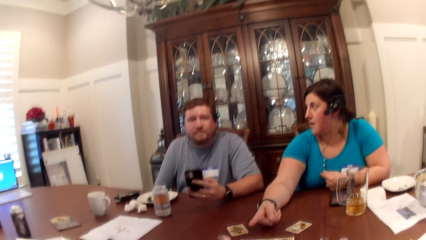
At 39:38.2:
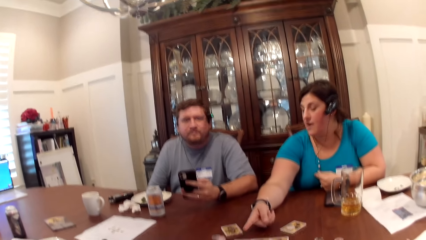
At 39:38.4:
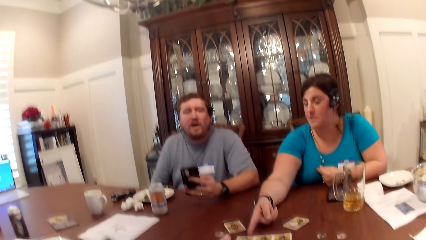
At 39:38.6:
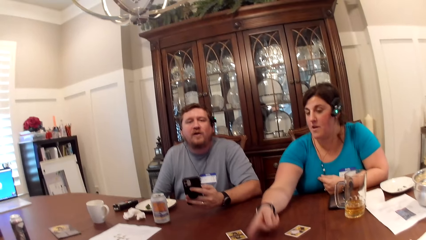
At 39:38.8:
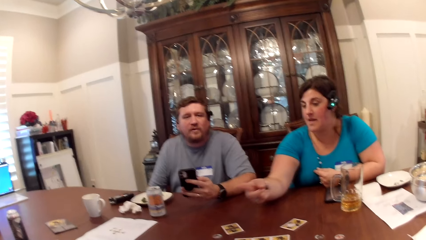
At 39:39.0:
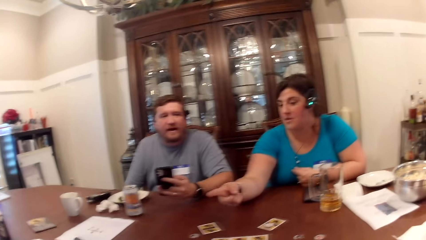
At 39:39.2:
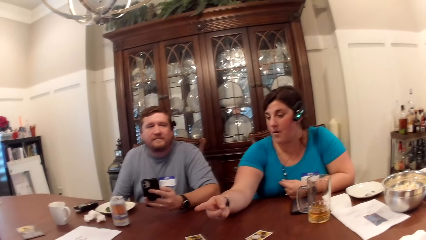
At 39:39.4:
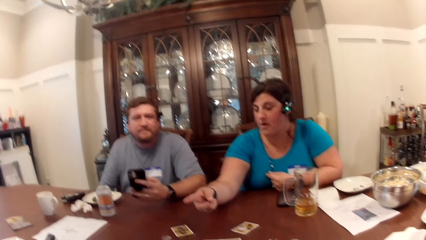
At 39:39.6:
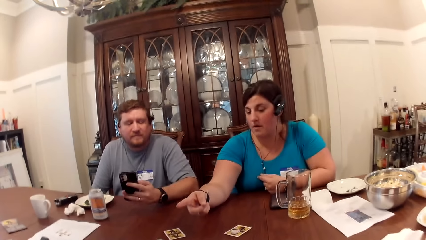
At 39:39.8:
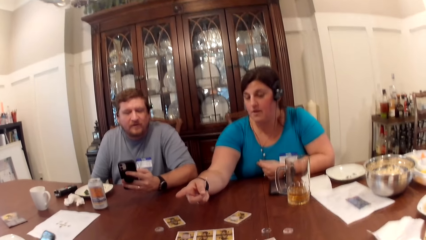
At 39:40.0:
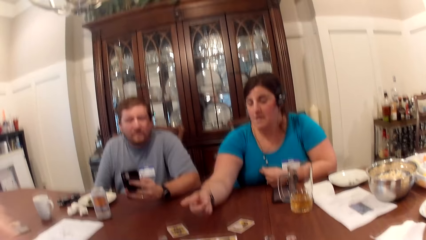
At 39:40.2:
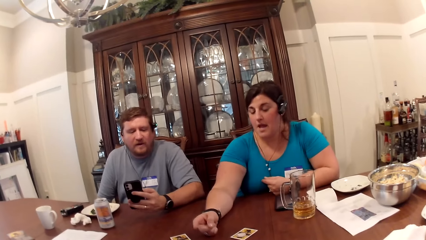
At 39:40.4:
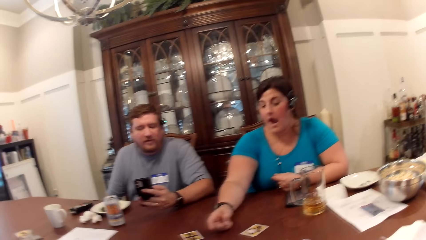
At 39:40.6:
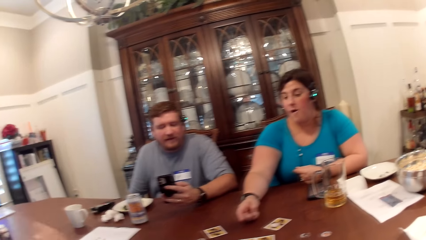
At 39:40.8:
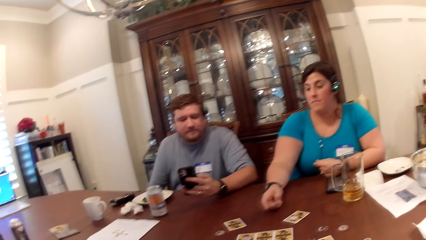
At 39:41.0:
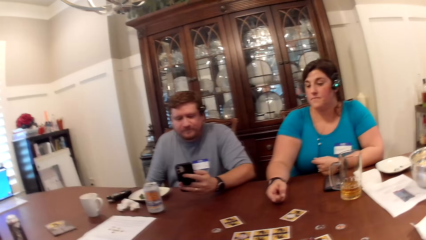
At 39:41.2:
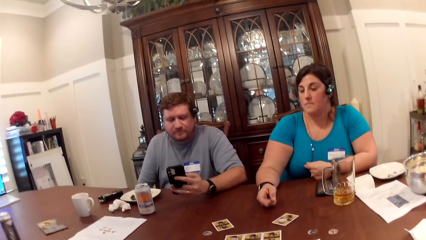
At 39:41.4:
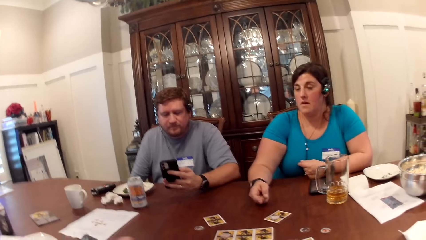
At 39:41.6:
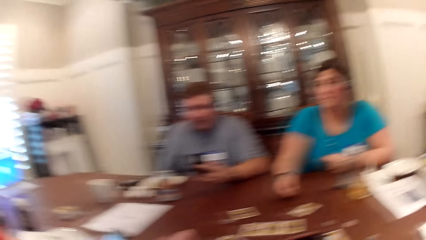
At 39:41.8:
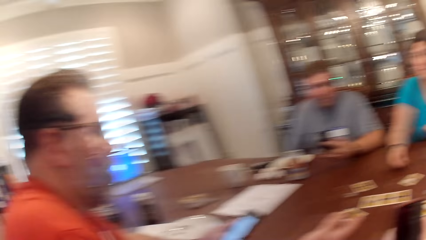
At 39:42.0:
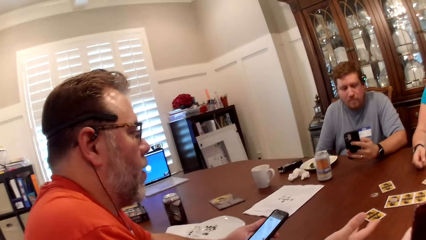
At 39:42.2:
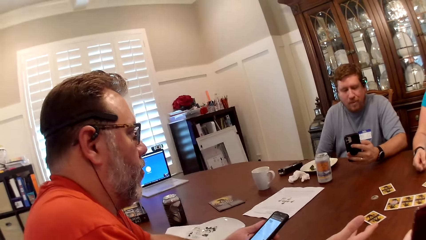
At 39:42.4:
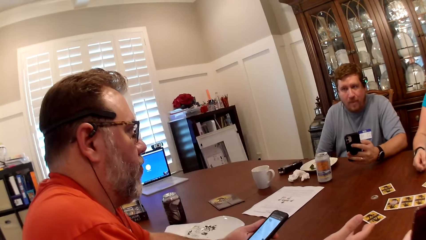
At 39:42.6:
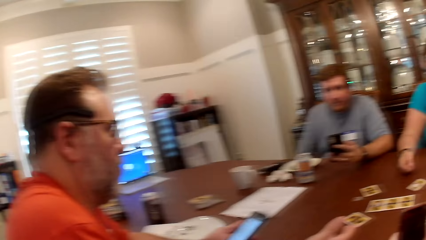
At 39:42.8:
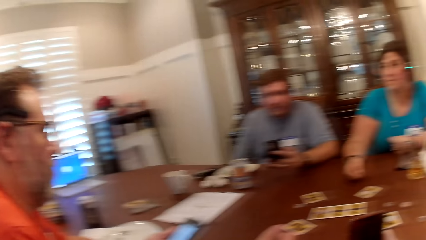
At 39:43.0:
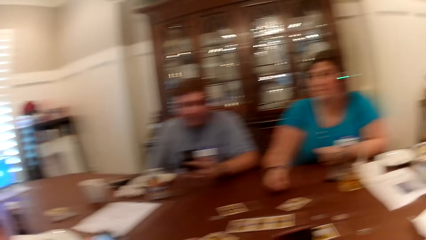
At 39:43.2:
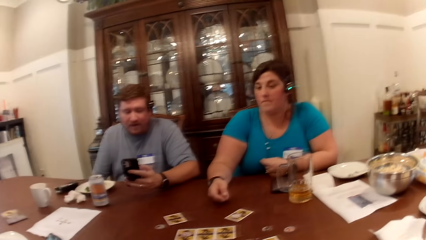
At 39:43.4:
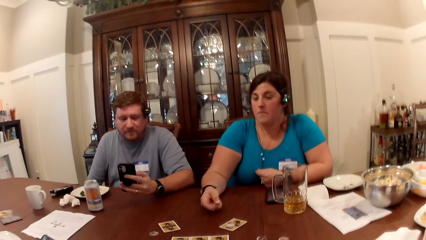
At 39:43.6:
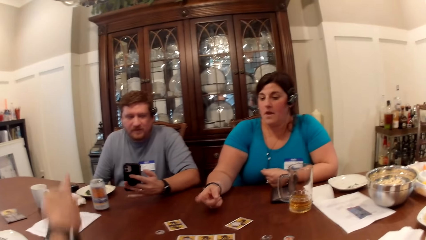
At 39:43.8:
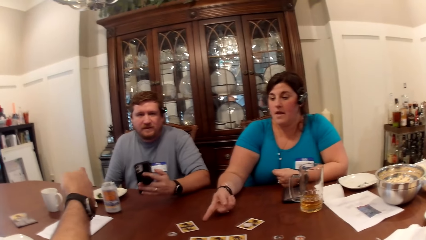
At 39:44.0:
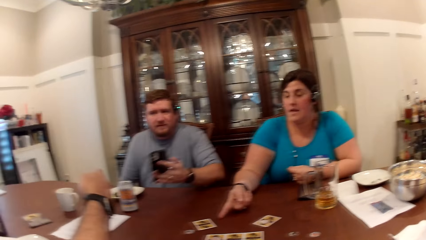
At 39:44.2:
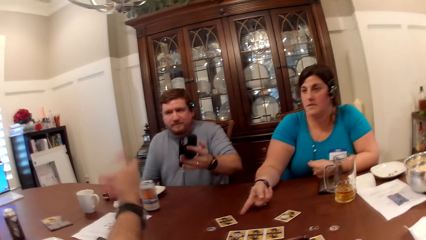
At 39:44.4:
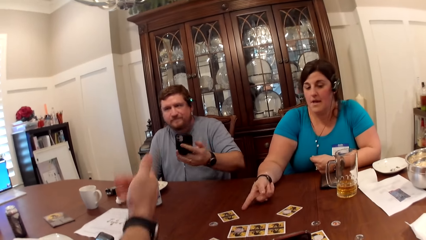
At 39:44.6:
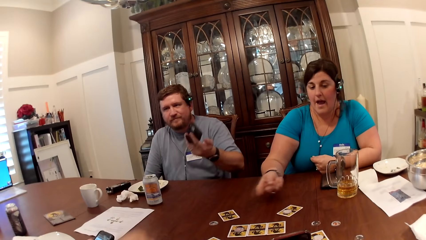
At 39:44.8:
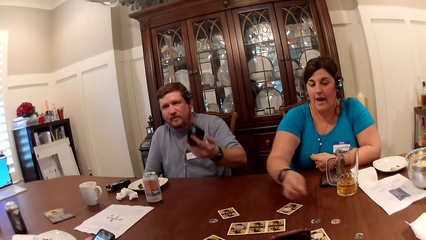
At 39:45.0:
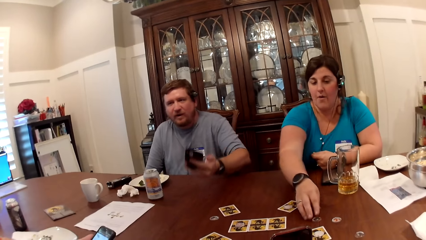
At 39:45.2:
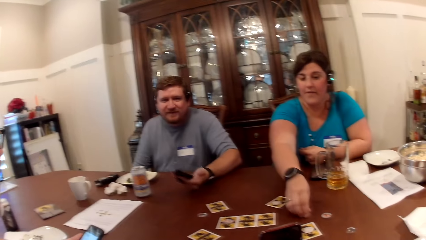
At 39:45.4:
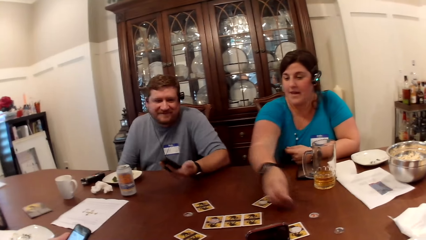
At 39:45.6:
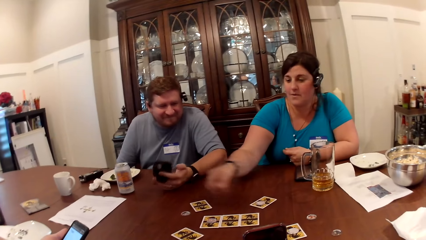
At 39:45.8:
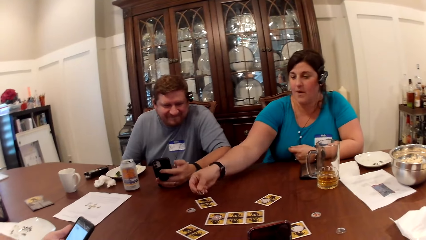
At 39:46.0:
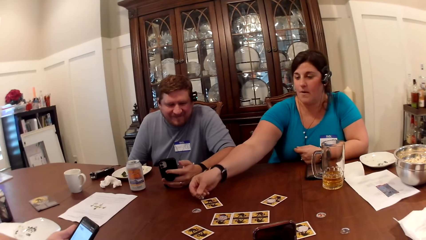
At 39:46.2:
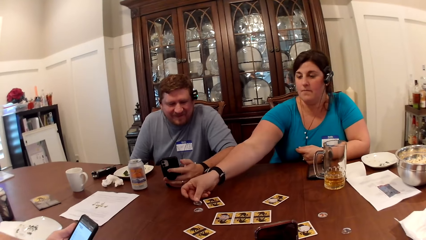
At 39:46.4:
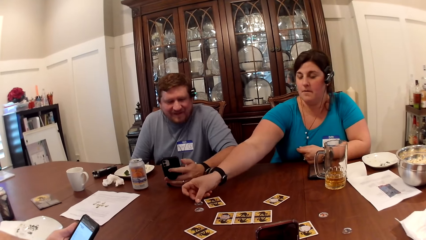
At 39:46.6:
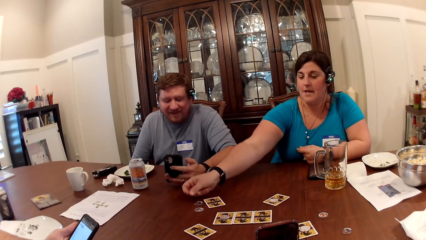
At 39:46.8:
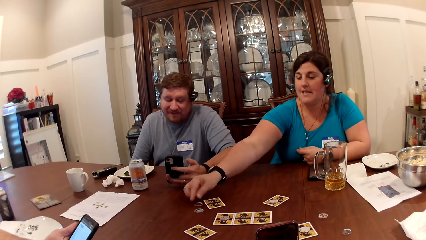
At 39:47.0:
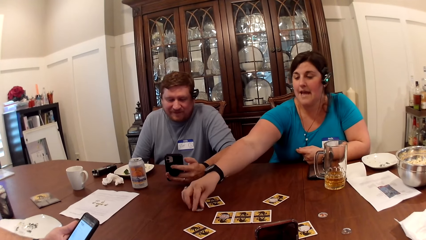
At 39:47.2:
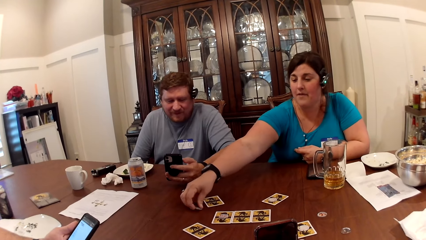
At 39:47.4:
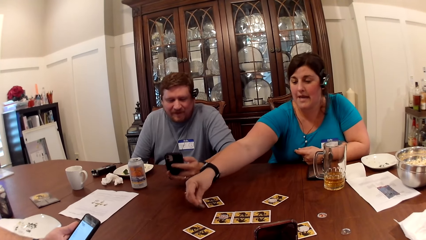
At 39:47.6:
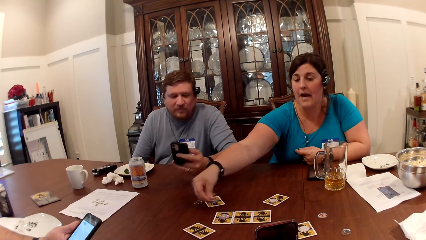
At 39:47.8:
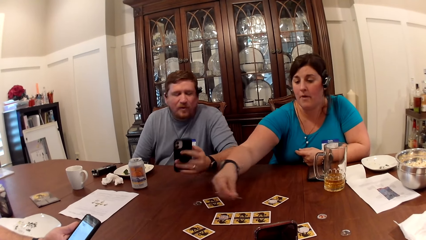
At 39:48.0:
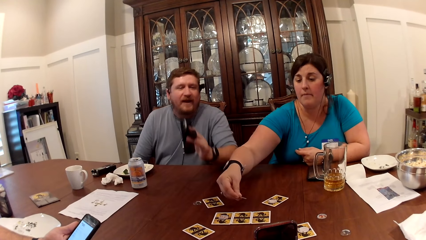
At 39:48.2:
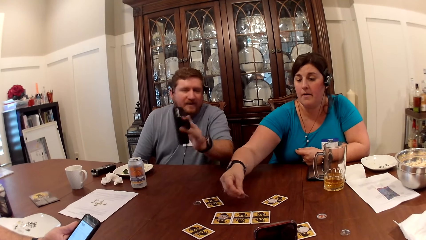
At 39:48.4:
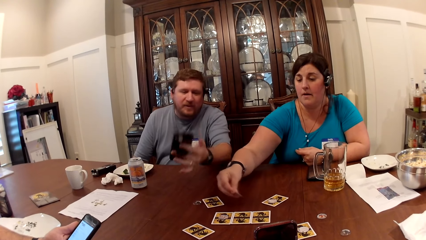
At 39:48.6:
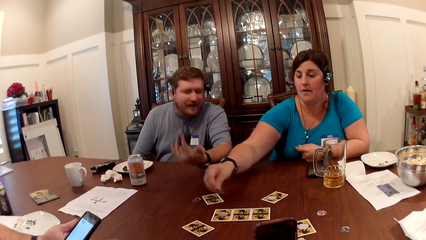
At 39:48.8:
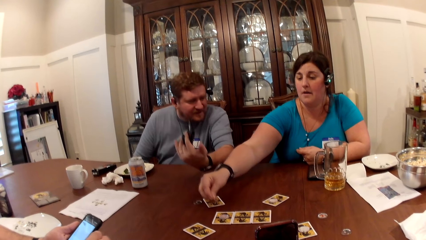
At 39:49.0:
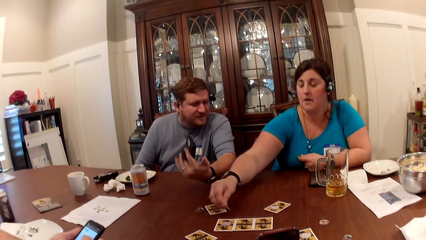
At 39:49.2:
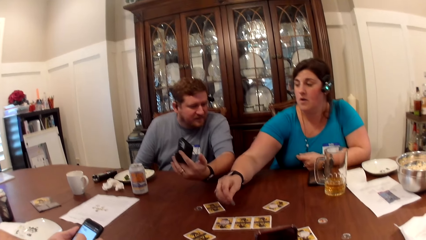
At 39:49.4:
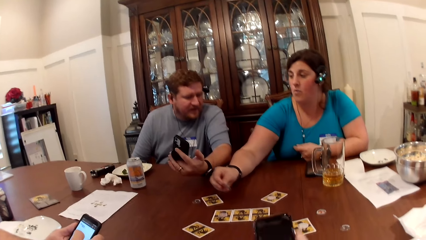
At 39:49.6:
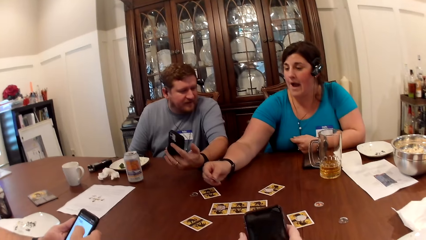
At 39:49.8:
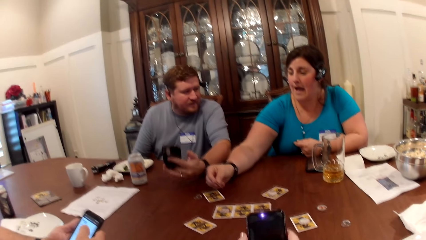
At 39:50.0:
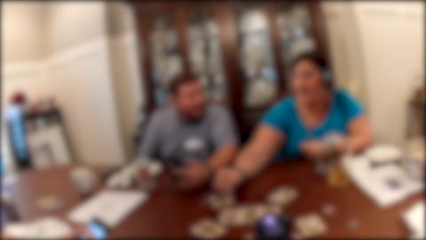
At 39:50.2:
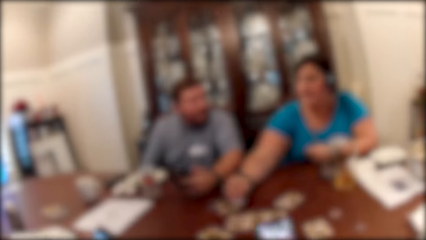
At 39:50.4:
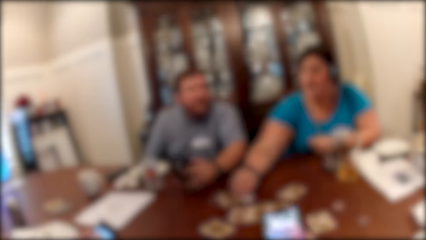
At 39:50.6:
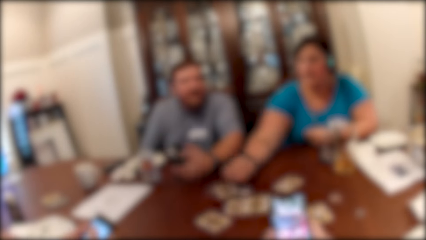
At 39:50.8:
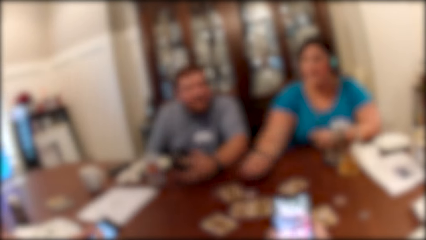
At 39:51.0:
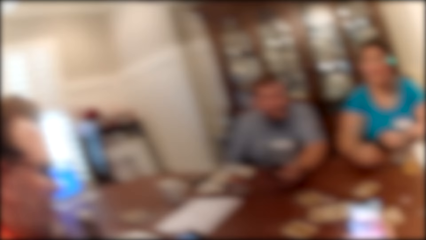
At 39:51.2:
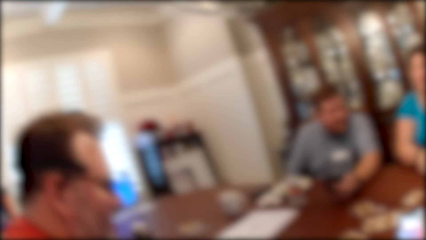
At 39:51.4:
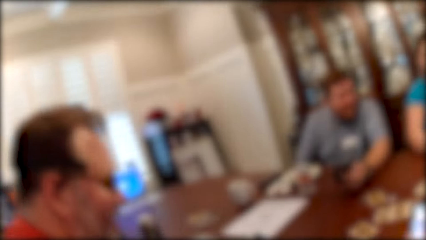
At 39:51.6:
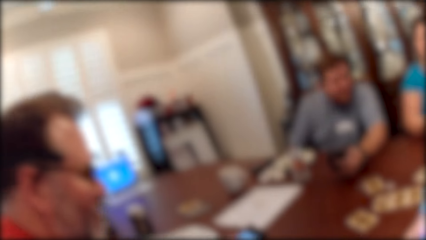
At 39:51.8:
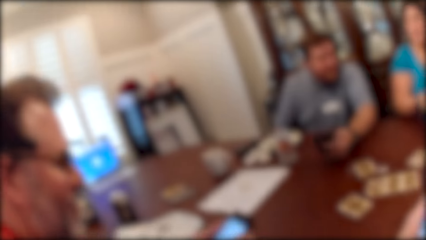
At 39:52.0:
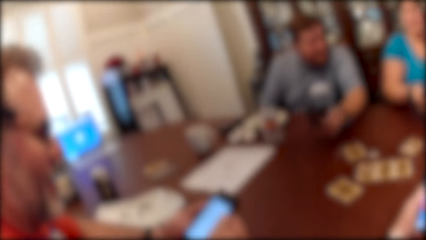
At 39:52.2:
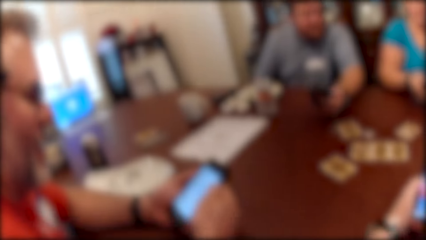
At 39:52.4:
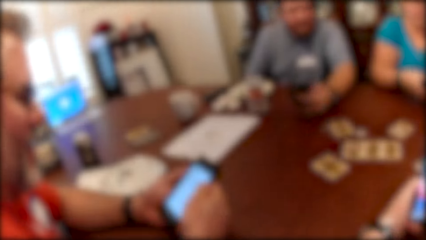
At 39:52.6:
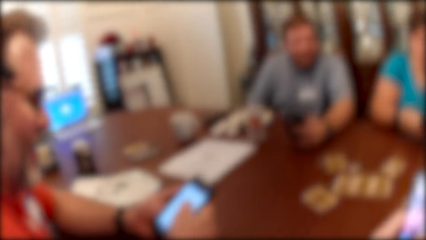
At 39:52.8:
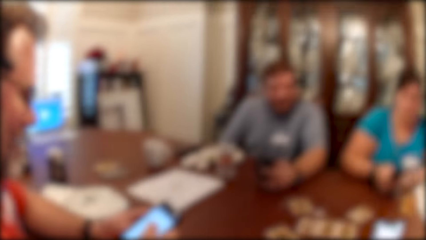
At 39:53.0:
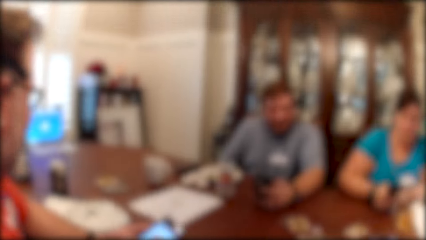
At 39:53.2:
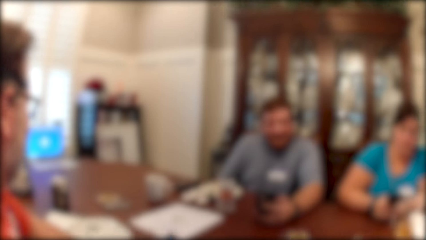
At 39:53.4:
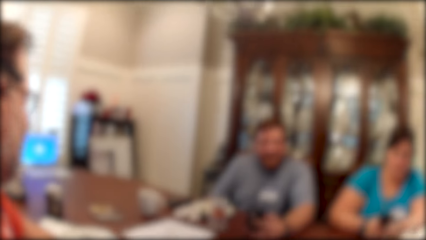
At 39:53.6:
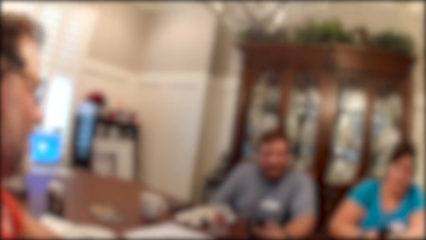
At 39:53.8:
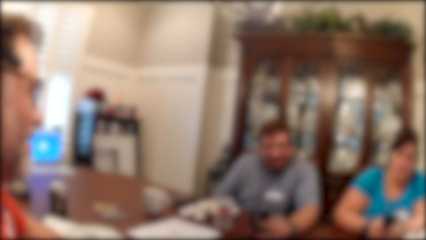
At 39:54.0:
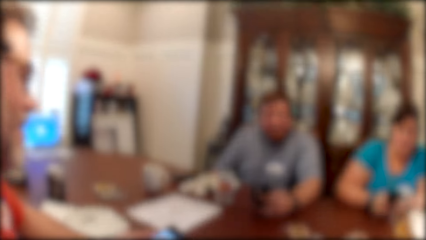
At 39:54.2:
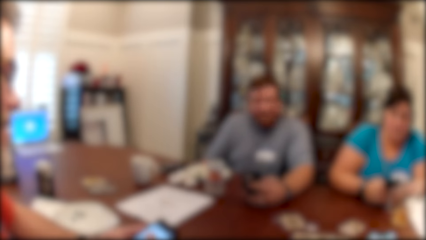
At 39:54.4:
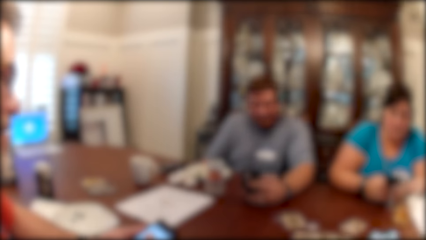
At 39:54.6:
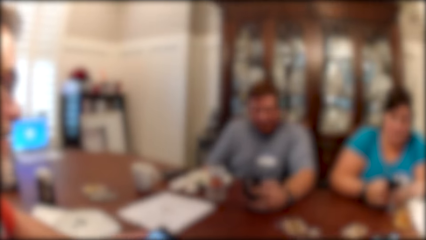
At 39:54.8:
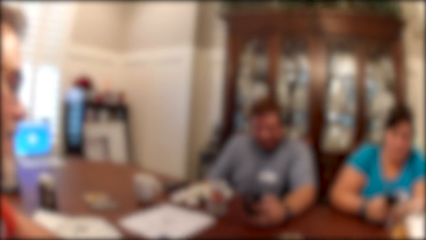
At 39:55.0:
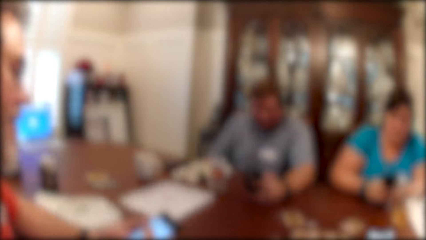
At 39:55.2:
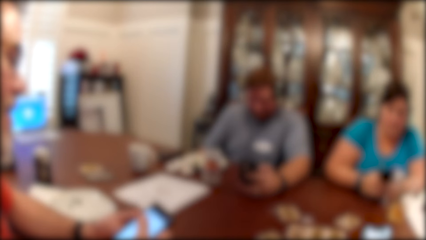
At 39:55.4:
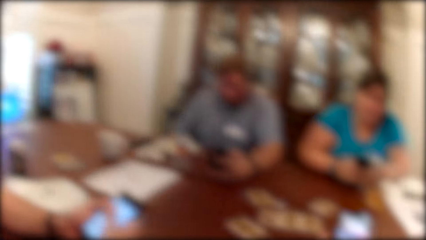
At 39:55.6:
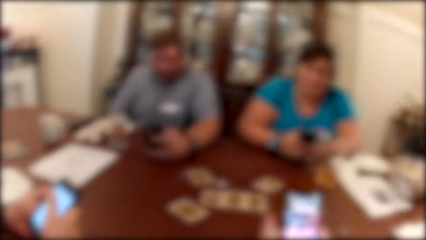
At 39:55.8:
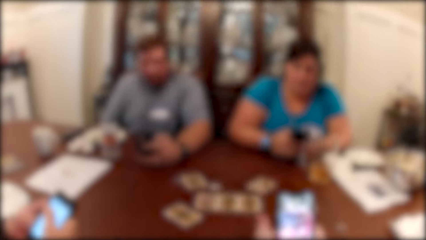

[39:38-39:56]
A woman points her right hand, drops her right hand on the table and moves her right hand on the table. The woman touches the table with her right hand. A man points his right hand. Another man drops his left hand on the table. The woman picks the token from the table with her right hand, drops the token on the table with her right hand and picks the token from the table with her right hand. The woman plays the card. The first man operates the phone with both hands. The woman drops the token on the card with her right hand. The camera wearer looks around. The woman operates the phone with both hands.
